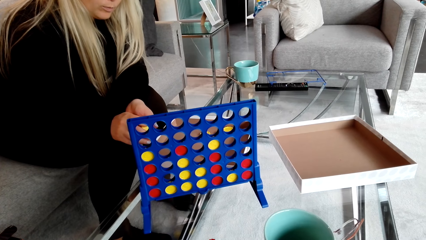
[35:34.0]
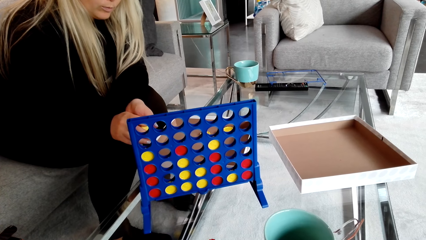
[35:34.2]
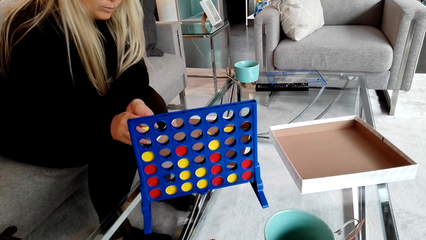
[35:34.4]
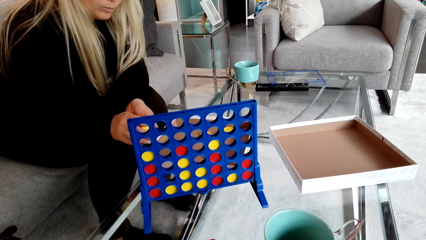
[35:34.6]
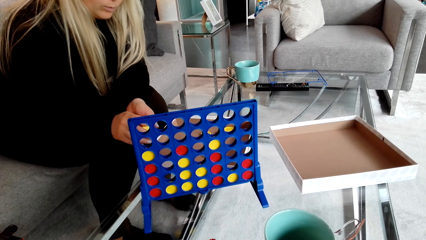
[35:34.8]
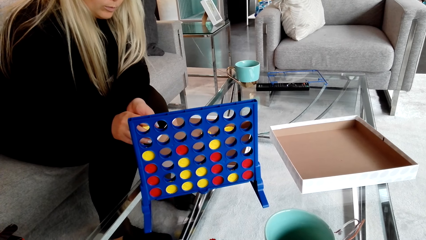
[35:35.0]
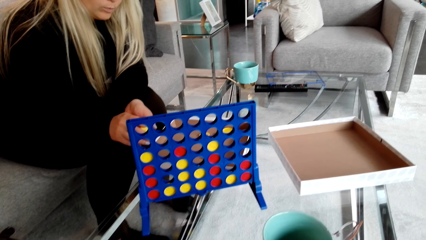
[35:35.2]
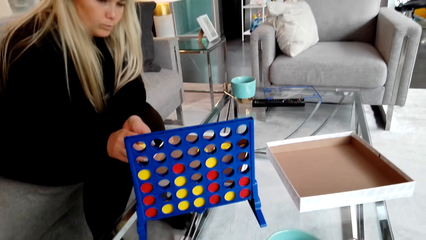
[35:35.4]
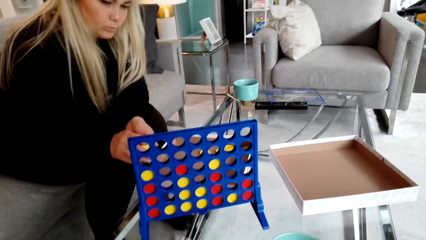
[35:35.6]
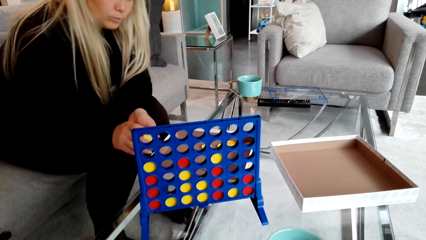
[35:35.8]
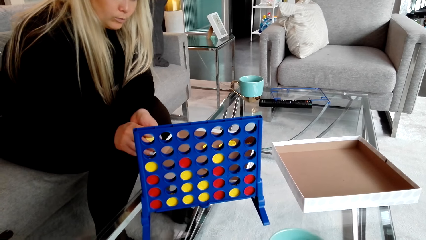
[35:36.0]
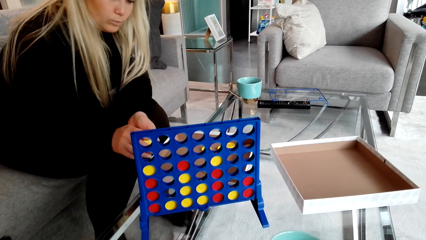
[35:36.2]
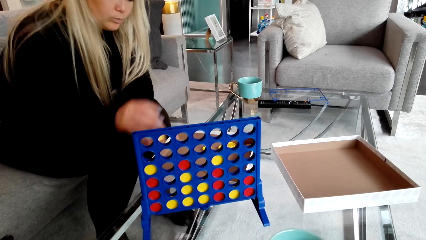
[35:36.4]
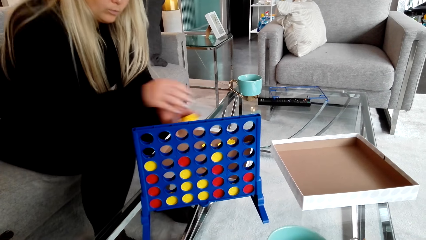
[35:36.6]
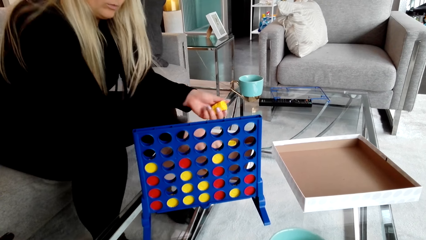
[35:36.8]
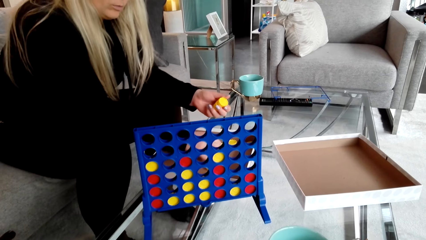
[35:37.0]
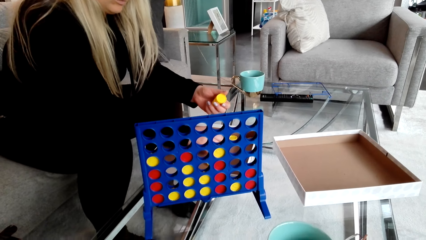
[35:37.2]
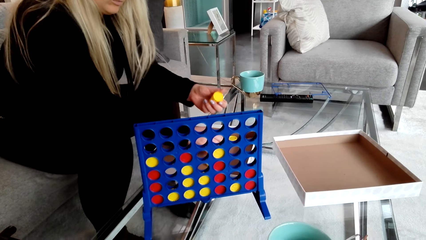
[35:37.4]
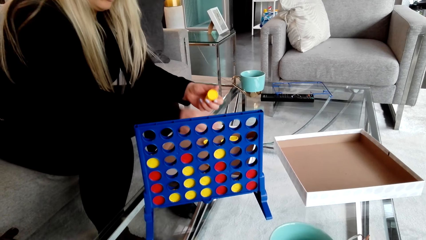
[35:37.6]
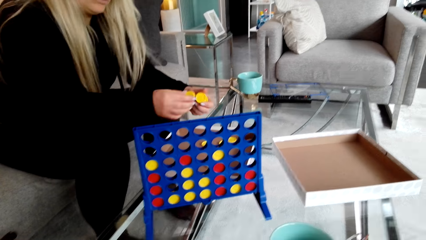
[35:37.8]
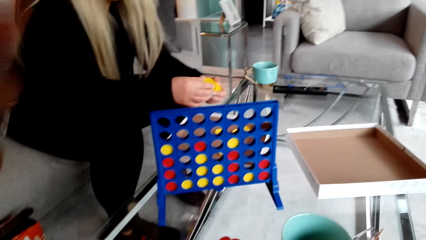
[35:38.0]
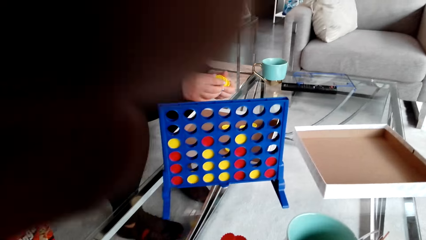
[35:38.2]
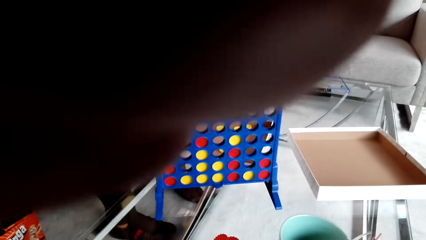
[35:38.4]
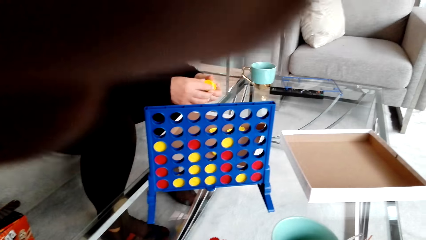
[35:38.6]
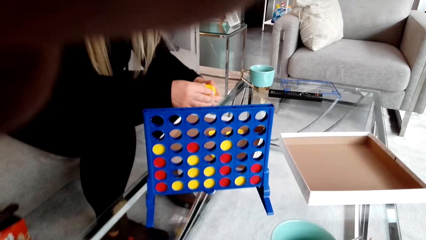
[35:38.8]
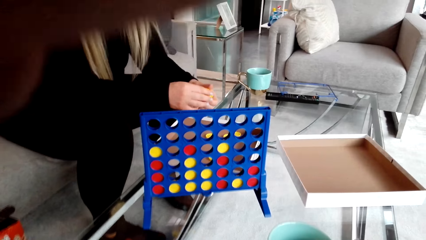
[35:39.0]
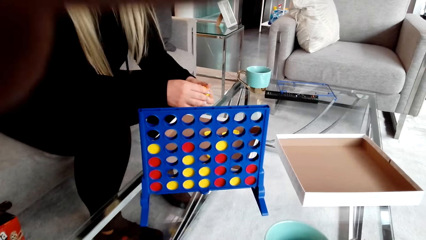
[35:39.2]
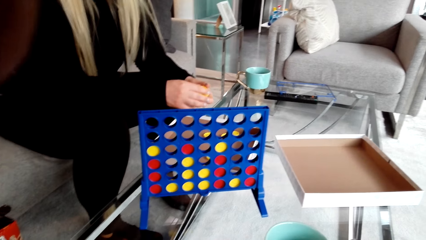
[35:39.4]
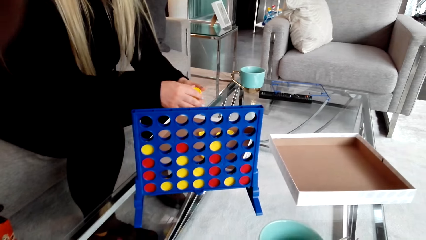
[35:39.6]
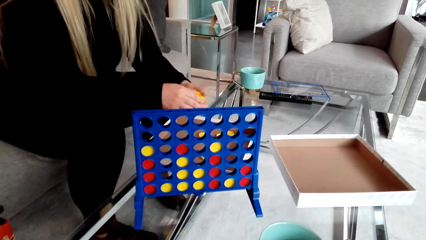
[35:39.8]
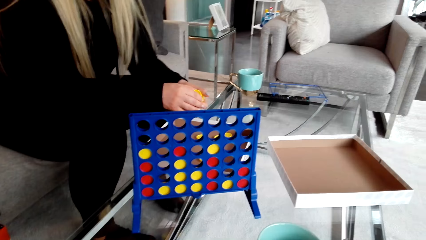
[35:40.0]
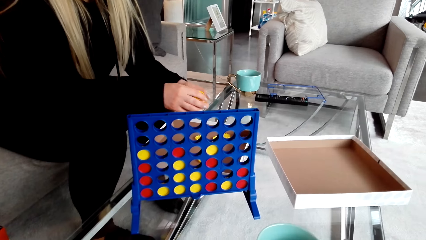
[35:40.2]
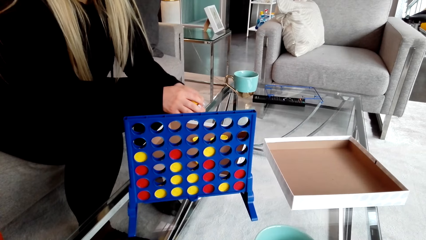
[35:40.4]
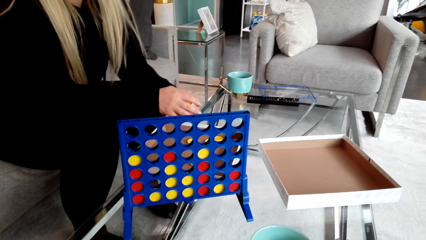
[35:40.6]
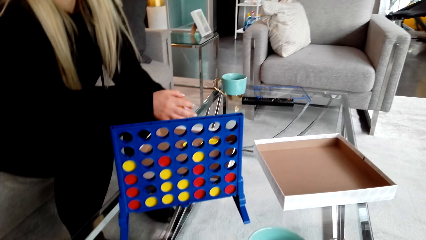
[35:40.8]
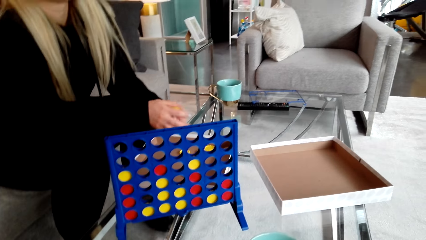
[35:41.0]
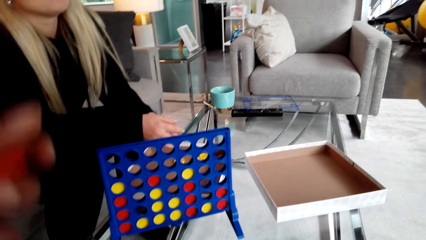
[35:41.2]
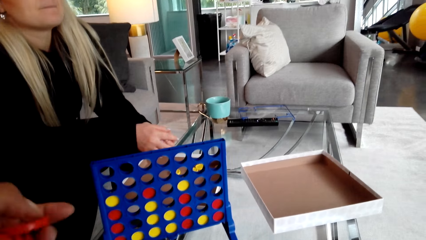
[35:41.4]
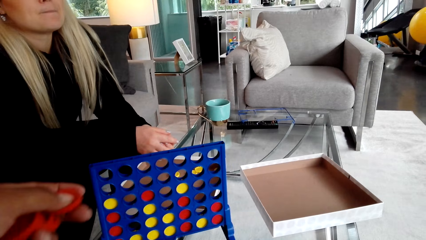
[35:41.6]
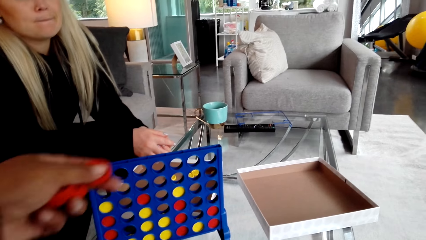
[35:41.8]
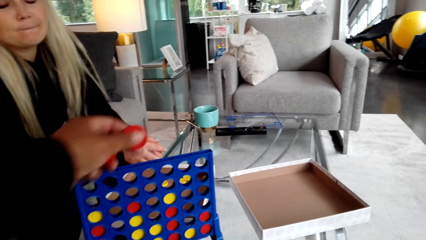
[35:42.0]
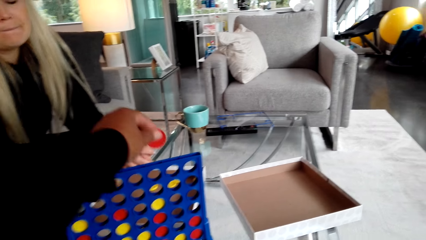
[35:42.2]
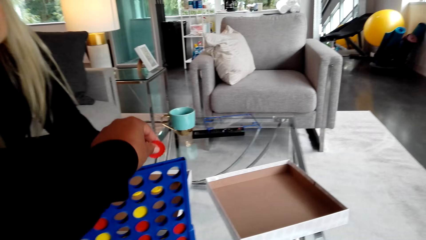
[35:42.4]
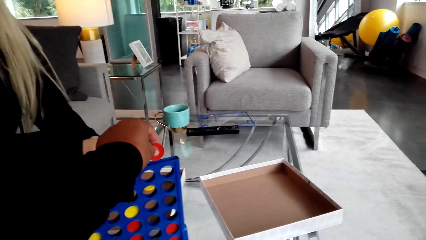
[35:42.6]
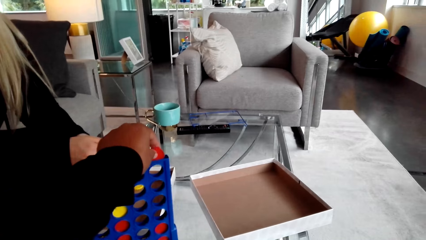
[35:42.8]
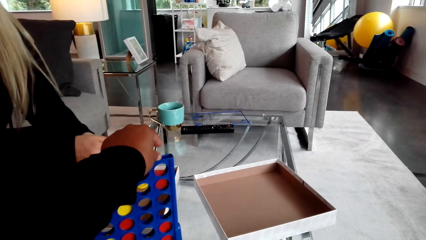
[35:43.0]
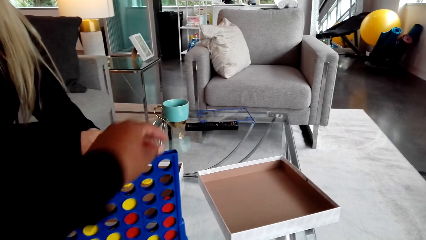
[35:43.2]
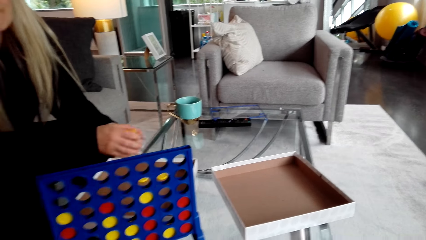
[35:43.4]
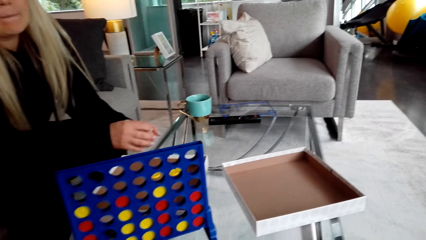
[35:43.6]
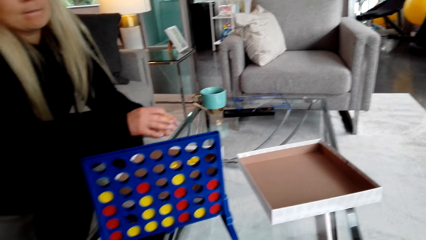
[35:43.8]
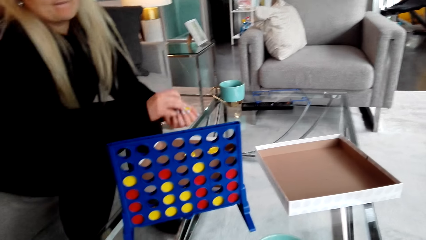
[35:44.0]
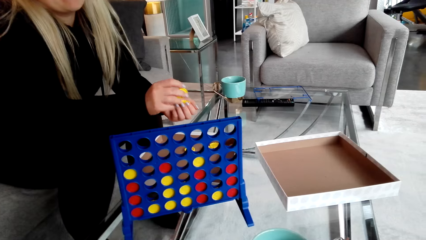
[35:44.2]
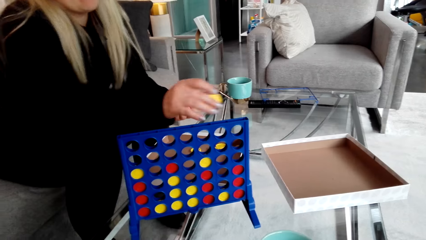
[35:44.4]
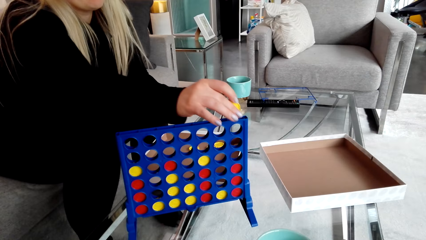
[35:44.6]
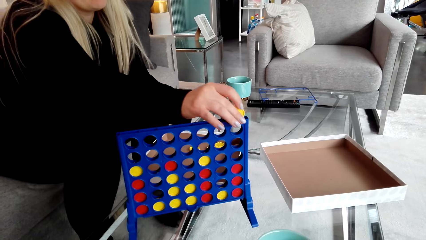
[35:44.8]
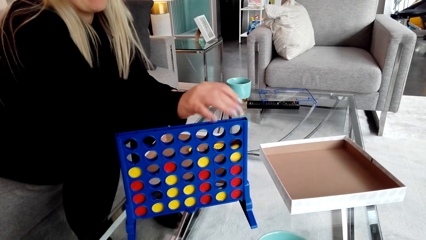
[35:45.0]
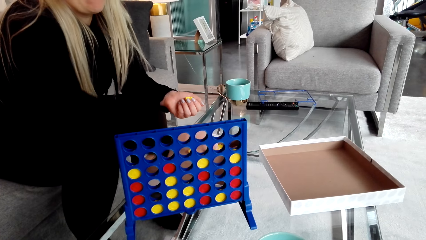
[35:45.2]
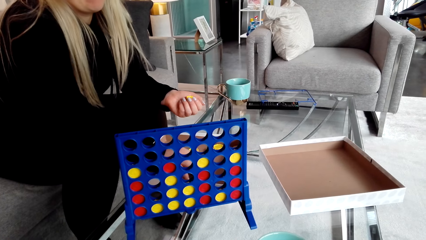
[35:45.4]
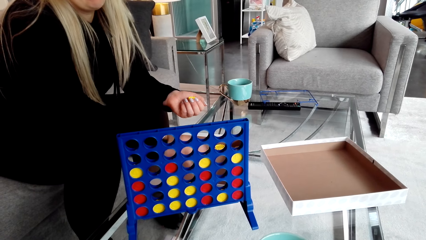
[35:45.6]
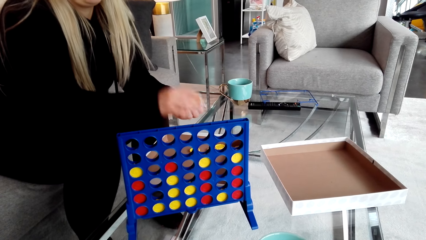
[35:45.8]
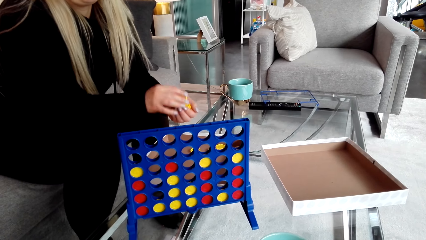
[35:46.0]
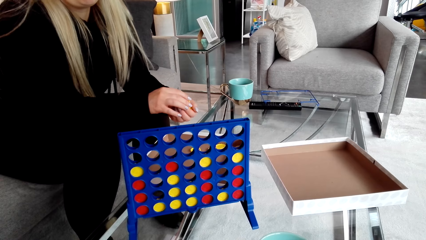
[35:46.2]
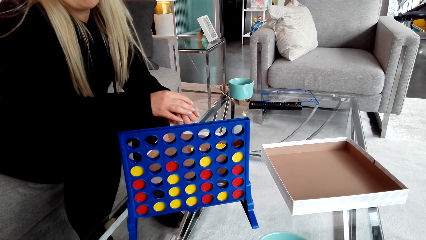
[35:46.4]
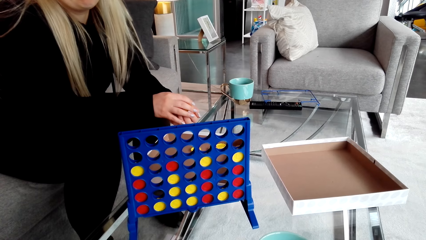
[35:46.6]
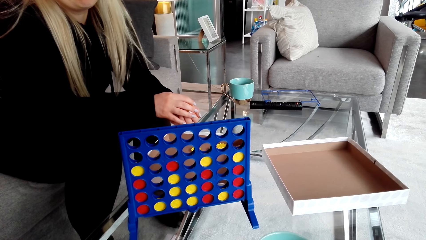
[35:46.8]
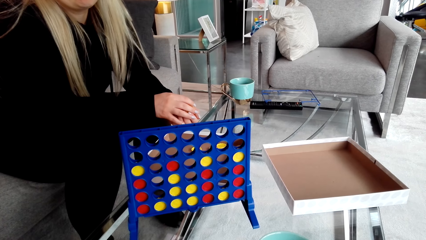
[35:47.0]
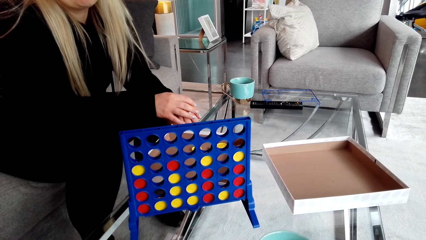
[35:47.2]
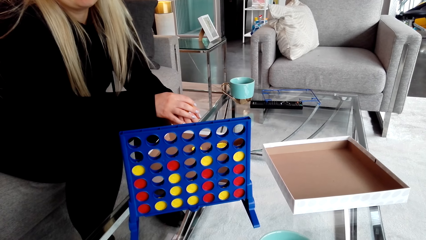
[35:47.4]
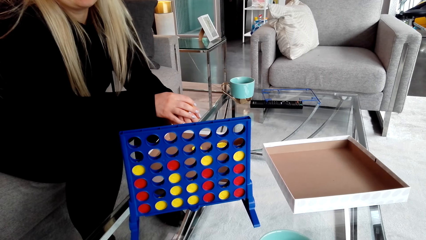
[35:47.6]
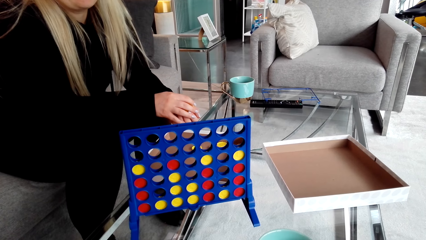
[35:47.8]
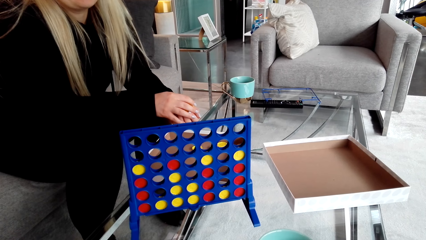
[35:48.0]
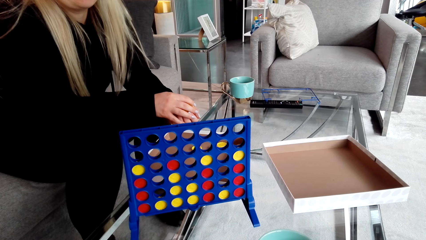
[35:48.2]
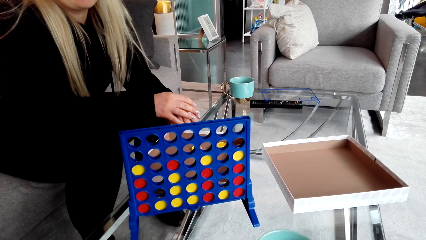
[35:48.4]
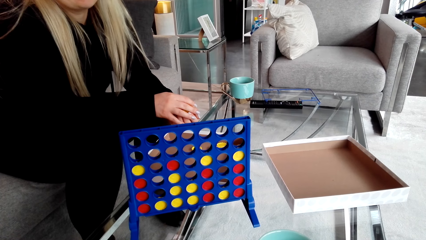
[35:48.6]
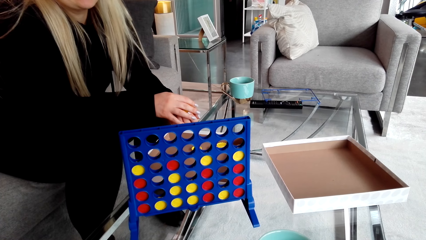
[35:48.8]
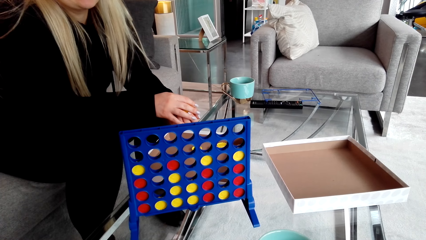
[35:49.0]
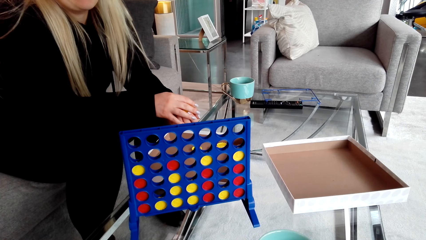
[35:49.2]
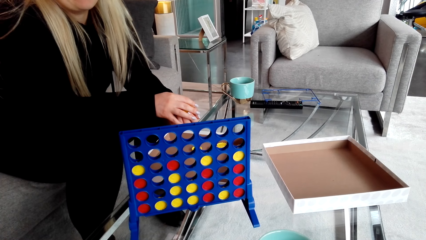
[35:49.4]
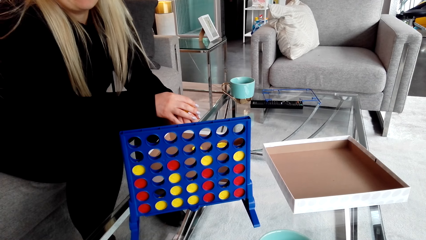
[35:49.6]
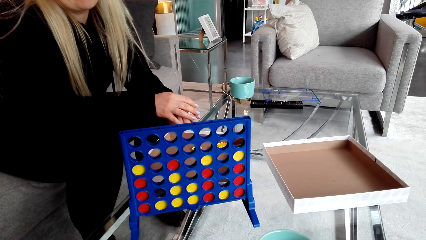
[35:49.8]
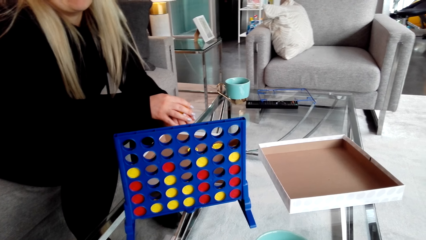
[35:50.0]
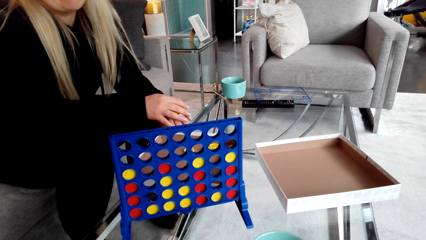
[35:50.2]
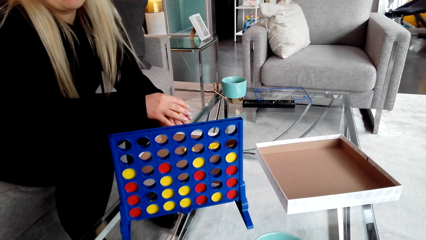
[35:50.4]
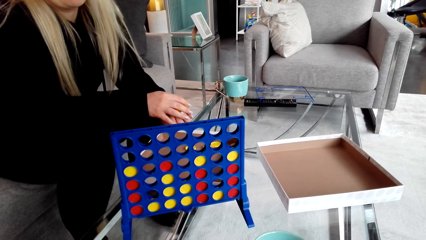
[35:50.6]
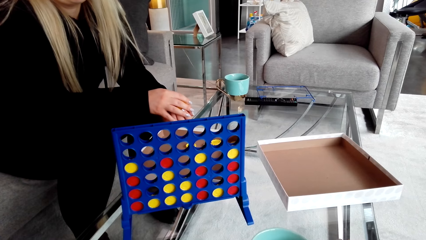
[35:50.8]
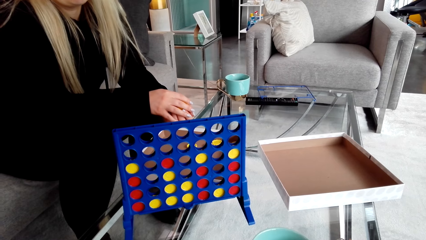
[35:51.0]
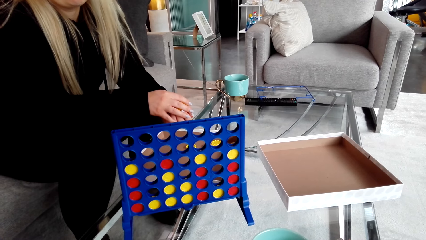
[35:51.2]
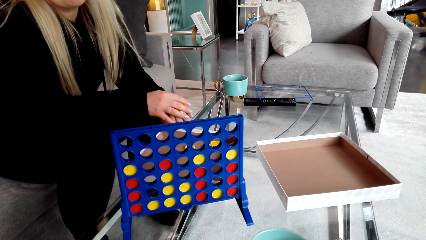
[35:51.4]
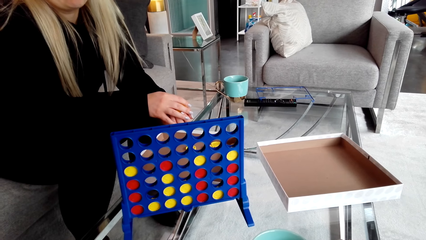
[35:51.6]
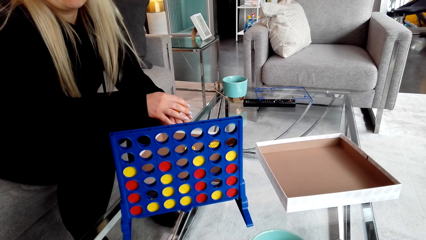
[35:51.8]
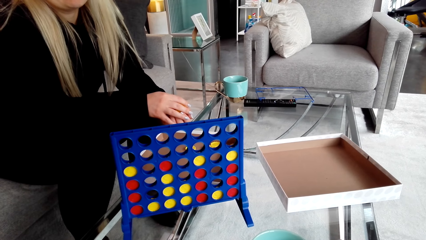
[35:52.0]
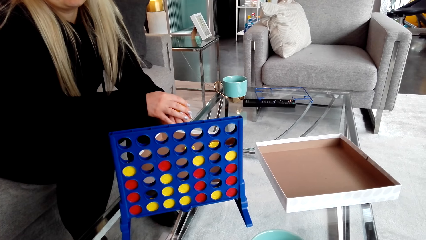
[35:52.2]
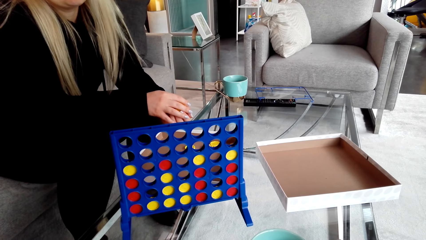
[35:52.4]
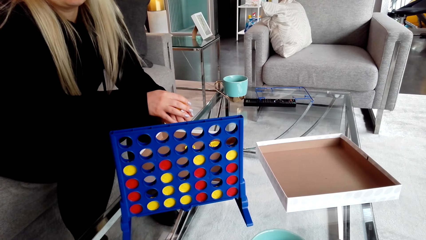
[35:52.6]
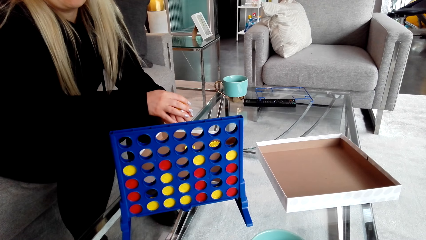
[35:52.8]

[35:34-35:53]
A woman picks a bottle cap. The camera wearer adjusts the camera. They place a lid in the crate. The woman places a lid in the crate and picks a bottle cap.
